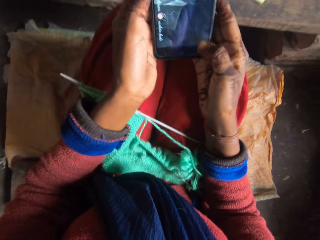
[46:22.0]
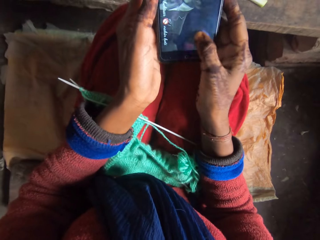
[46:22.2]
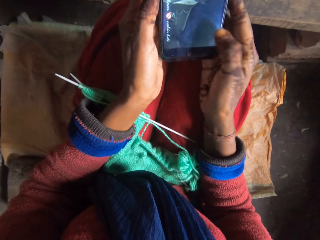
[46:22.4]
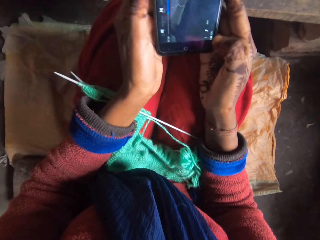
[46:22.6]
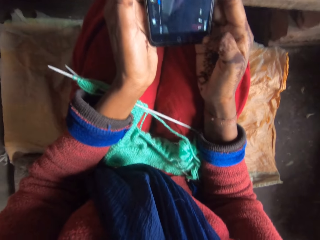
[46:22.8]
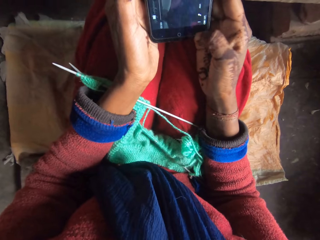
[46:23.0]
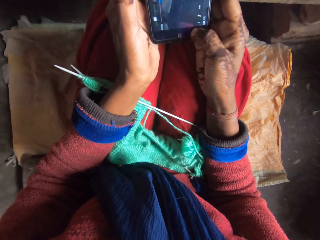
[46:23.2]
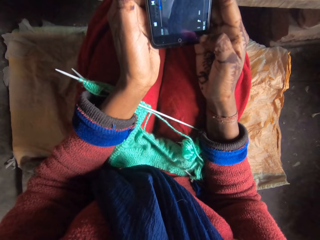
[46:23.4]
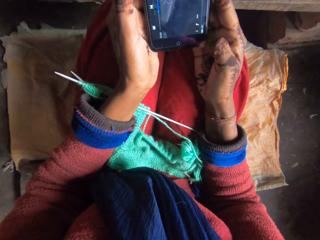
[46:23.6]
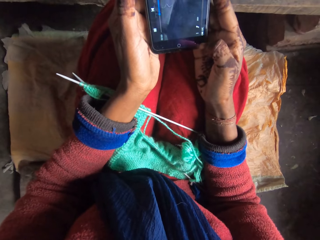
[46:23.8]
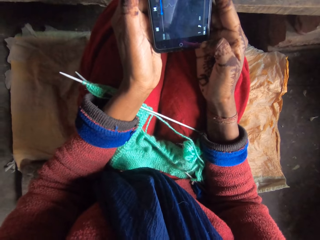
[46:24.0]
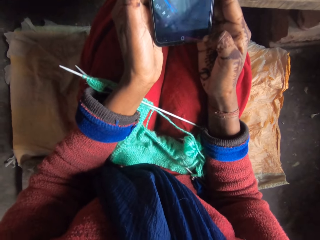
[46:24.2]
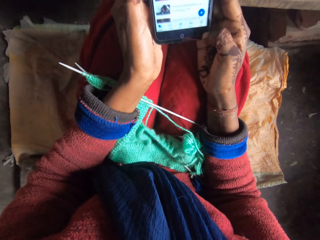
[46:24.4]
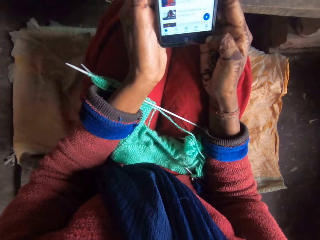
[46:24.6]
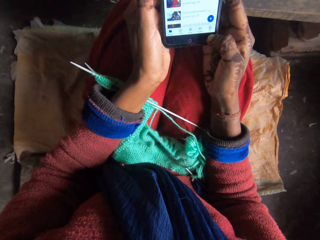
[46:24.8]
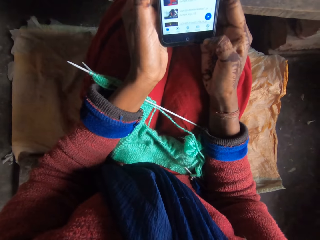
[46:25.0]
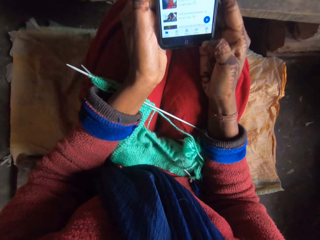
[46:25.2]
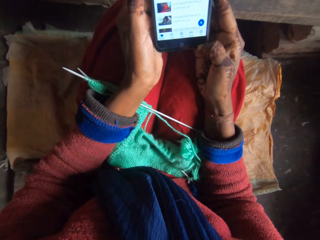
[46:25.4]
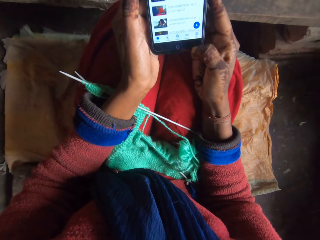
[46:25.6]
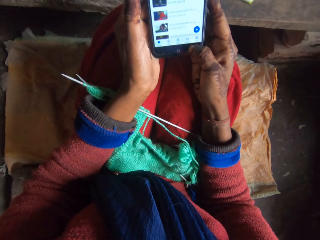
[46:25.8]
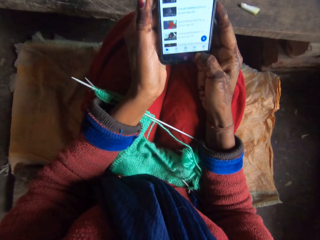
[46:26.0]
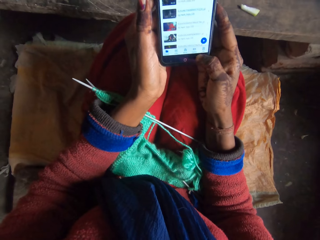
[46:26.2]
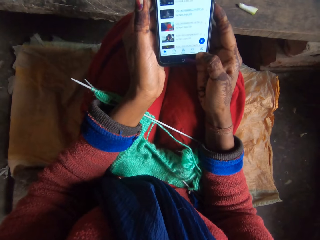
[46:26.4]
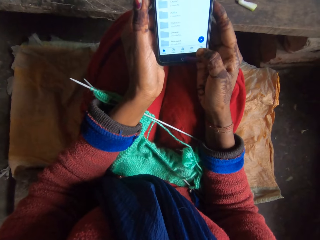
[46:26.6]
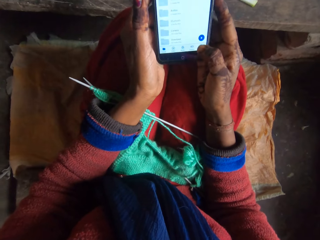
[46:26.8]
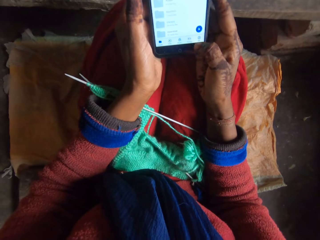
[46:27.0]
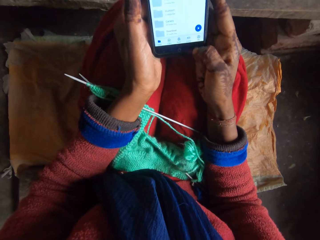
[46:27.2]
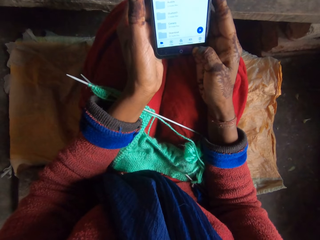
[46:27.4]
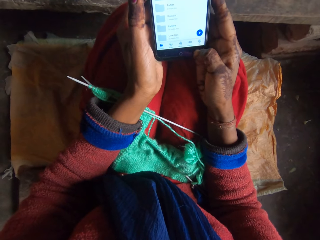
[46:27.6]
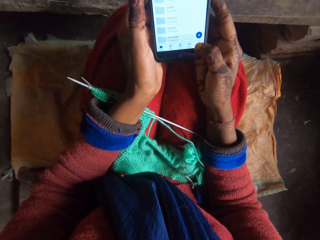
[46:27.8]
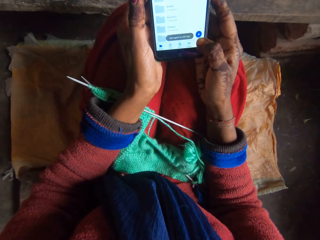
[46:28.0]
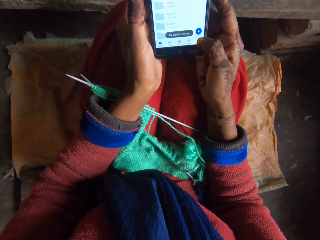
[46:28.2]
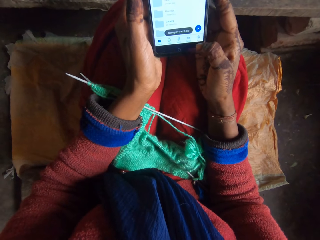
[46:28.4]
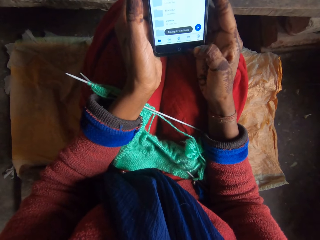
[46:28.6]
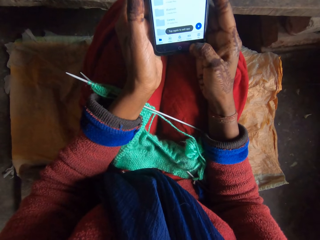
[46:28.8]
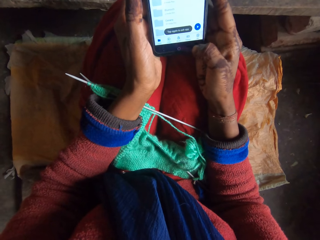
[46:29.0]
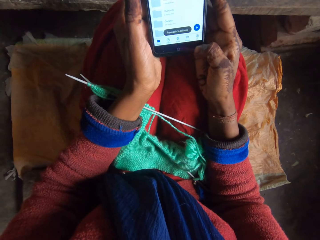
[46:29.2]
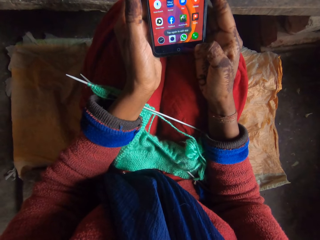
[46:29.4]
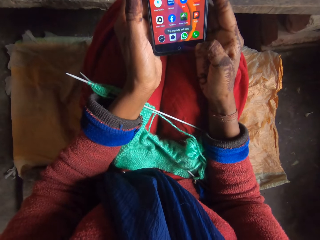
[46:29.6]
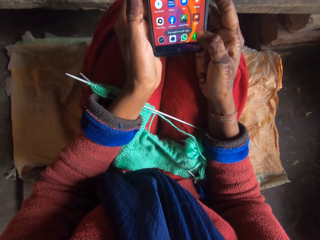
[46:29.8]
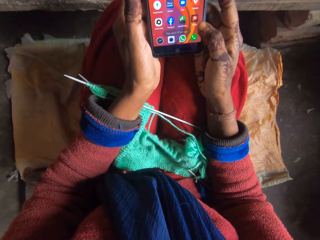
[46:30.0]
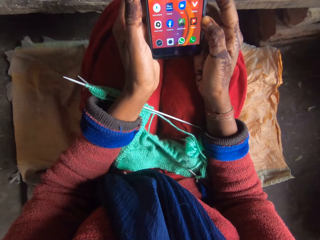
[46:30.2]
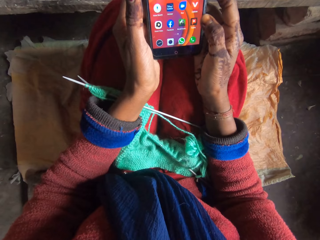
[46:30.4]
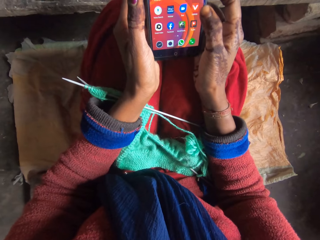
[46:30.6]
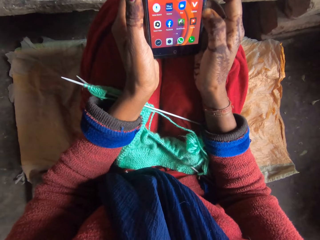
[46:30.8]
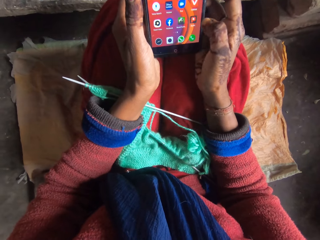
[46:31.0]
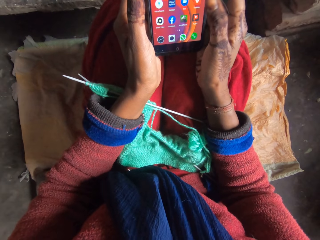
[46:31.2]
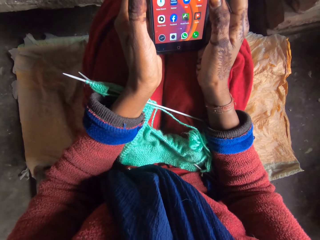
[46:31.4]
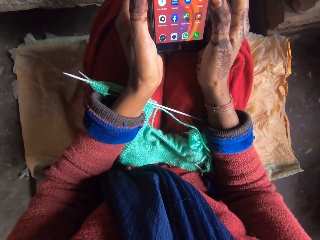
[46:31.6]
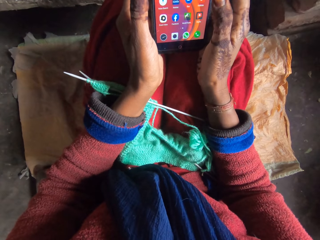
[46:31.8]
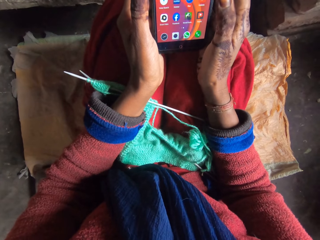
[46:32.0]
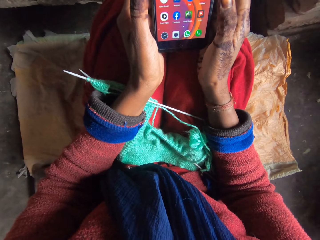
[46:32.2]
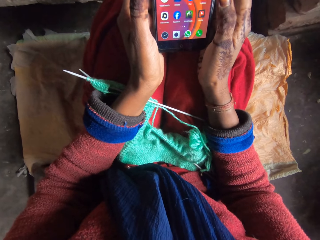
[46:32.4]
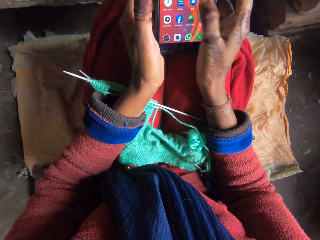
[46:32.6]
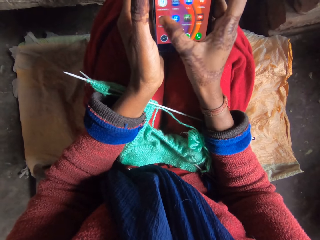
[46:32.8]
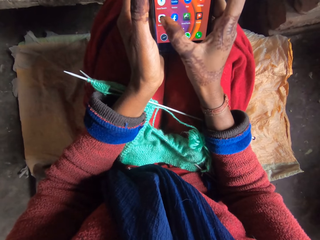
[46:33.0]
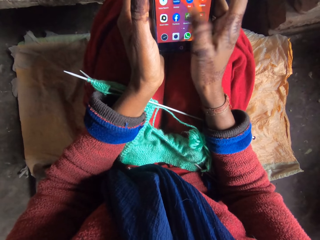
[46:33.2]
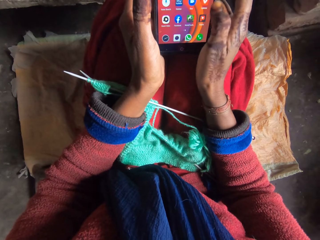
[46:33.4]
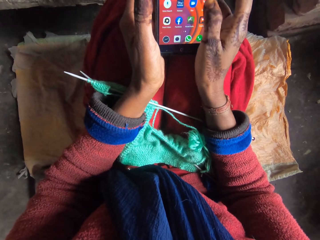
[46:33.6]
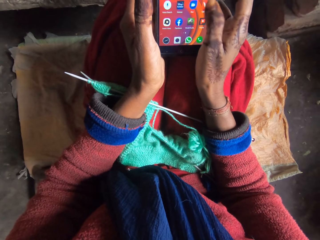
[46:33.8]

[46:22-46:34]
The camera wearer operates the phone with her right hand. She changes the phone settings.

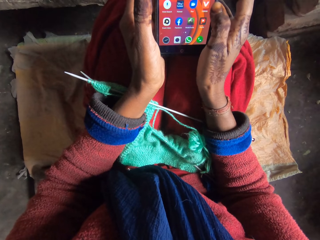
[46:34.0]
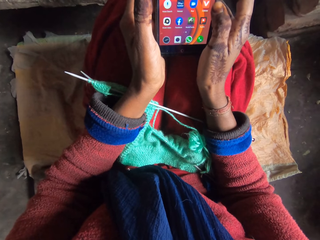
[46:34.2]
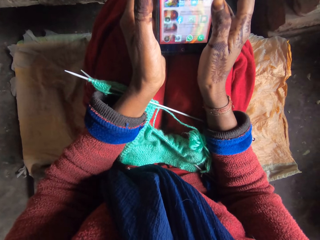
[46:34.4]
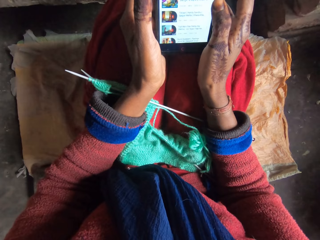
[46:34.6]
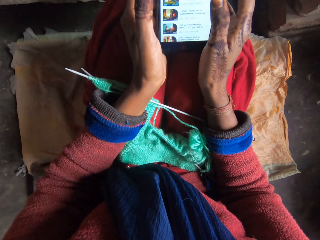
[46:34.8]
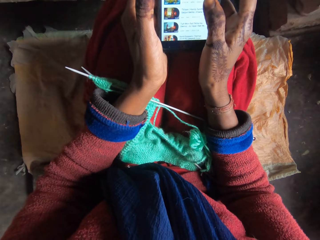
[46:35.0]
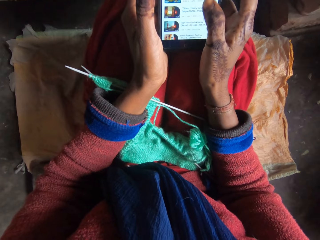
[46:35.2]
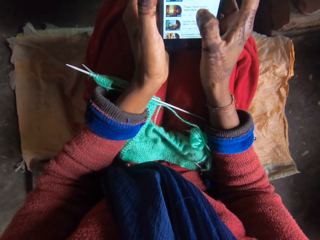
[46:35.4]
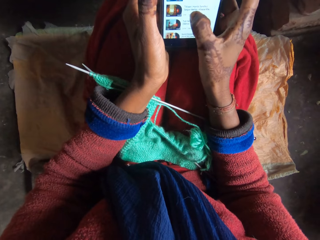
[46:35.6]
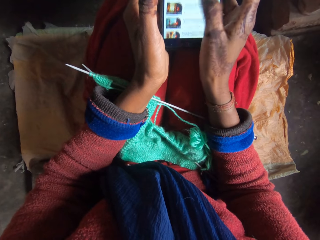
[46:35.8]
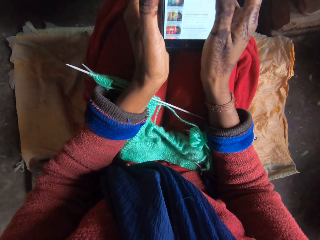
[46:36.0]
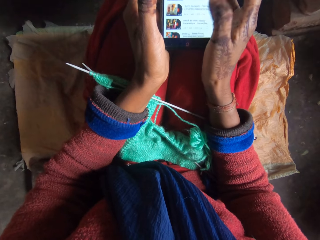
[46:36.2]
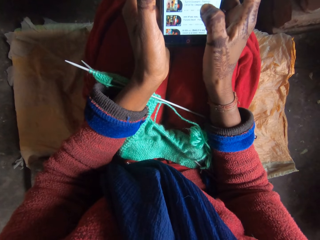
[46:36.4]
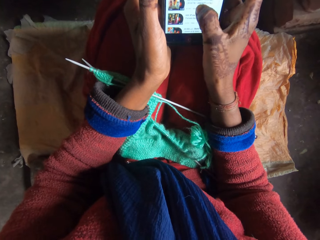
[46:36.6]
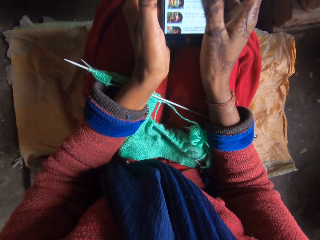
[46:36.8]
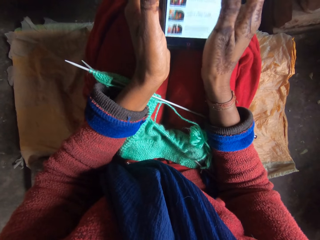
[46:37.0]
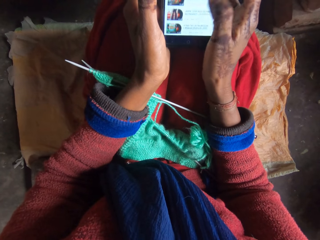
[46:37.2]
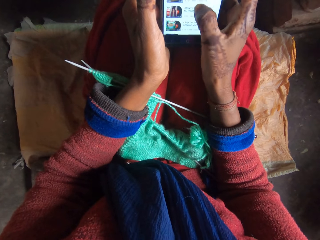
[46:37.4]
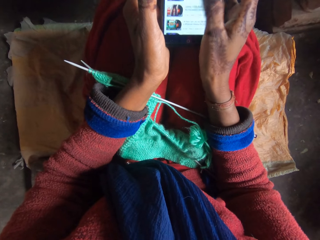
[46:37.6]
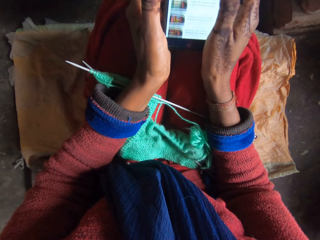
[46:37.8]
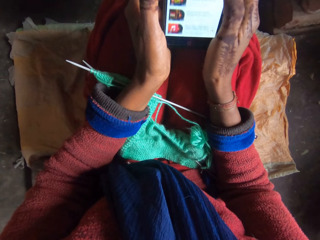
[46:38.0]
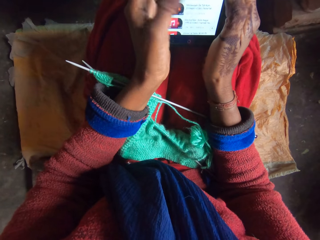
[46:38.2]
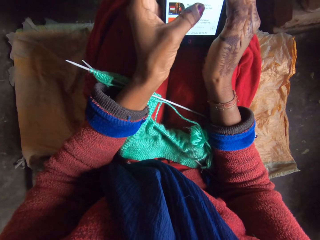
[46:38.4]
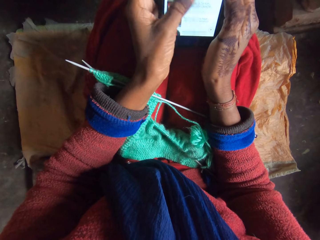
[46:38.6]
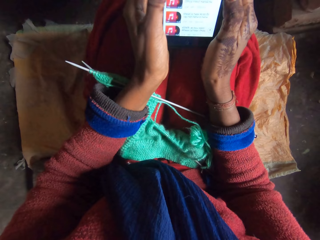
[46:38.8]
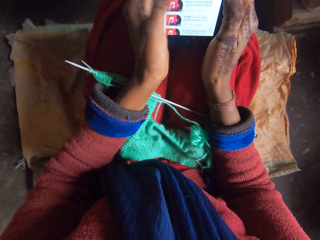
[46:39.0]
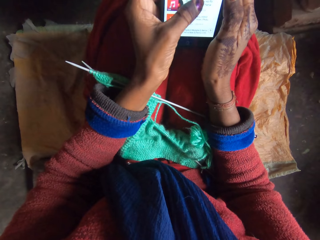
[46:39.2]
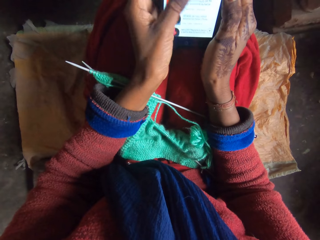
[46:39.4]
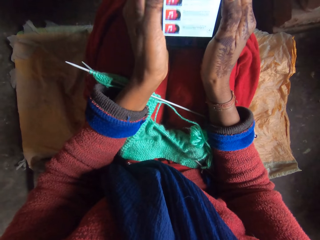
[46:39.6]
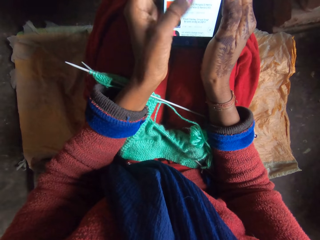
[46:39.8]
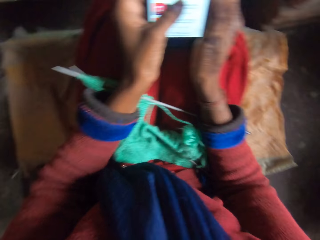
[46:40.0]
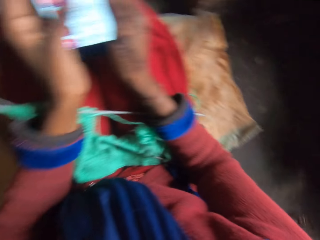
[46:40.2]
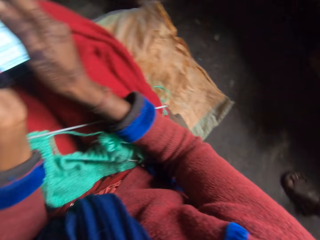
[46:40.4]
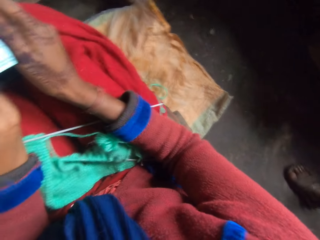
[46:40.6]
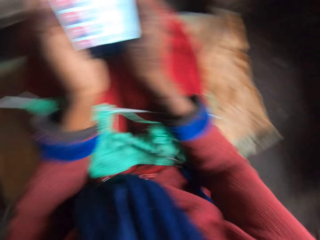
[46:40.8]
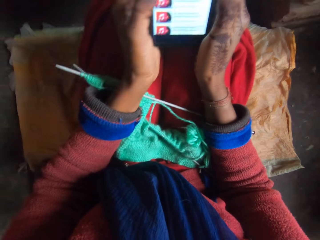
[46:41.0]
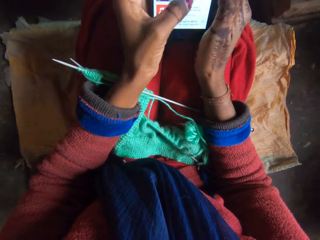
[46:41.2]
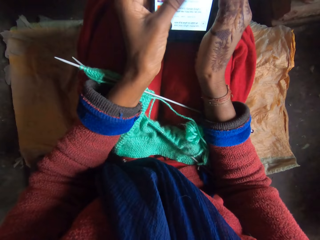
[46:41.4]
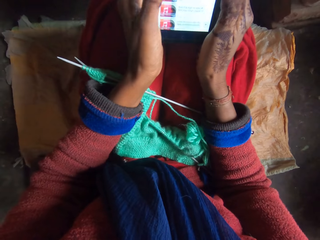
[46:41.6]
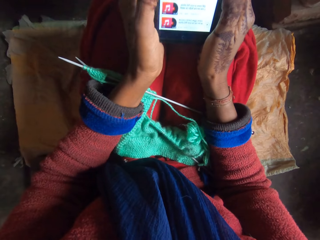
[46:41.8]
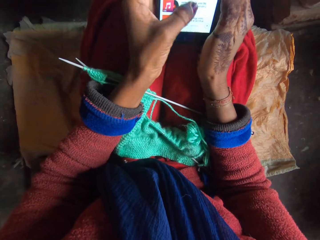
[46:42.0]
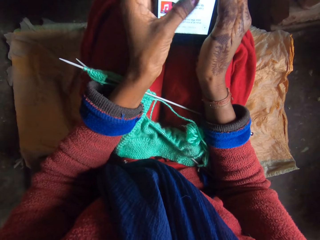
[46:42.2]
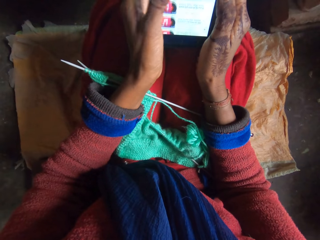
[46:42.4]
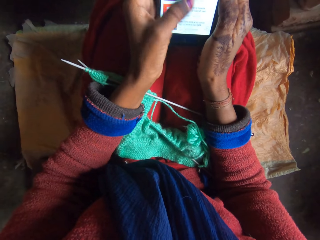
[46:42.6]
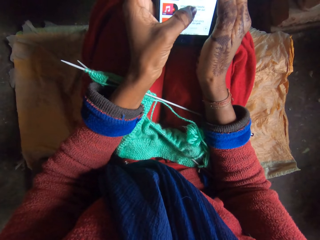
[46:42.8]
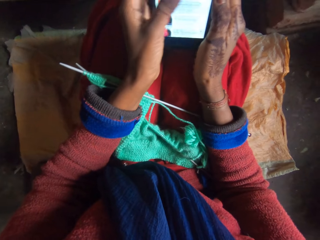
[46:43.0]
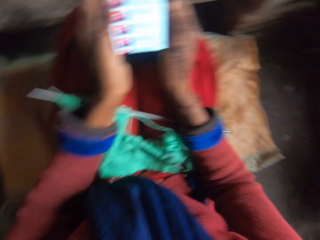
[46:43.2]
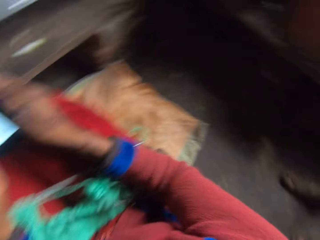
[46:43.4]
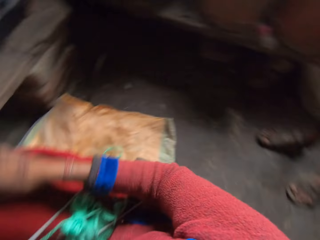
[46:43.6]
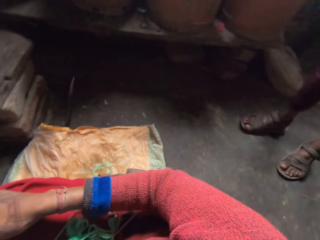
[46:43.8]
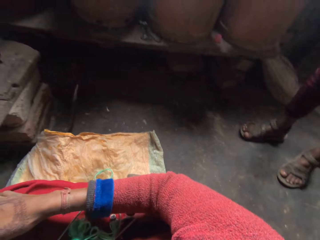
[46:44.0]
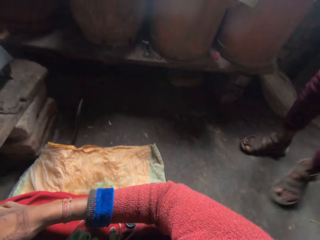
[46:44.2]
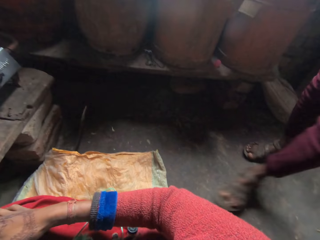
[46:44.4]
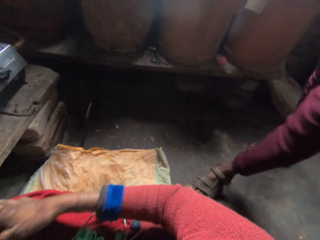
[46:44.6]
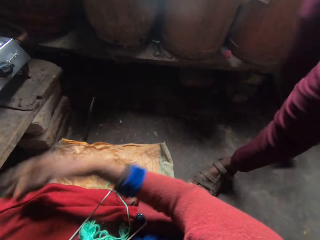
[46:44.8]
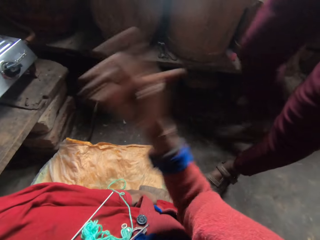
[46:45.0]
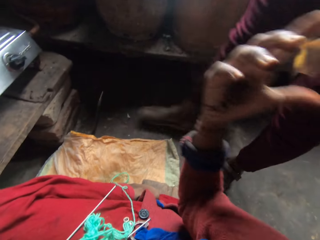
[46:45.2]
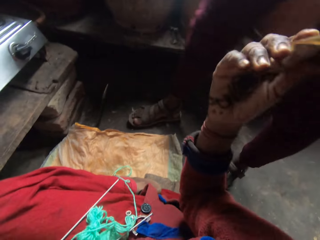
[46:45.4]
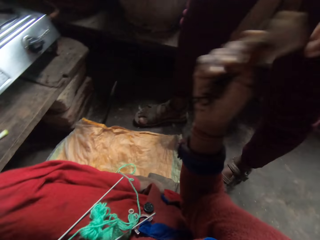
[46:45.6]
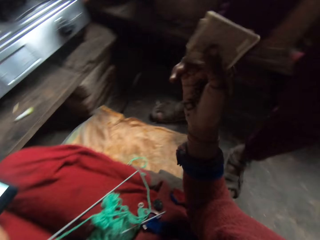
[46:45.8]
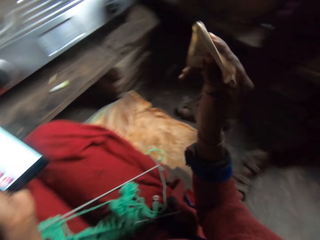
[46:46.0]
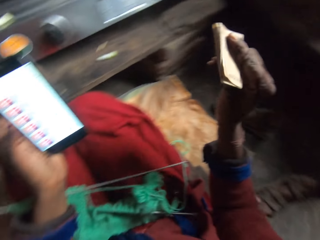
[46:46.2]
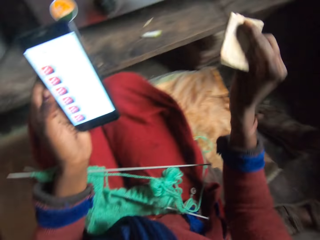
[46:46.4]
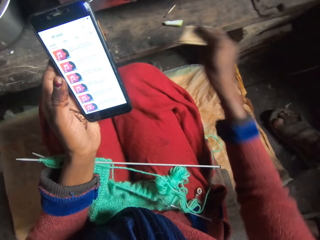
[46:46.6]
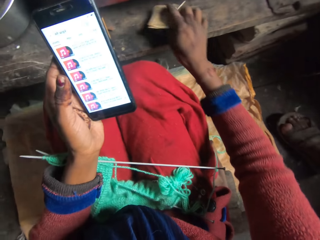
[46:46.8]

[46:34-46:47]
The camera wearer operates the phone with her left hand. She turns to the right. A man moves towards the camera wearer. The camera wearer operates the phone with her left hand. She turns to the right. The man moves towards the camera wearer. The man hands over the money. The camera wearer collects some money from the man. She drops the money on the table with her right hand.
